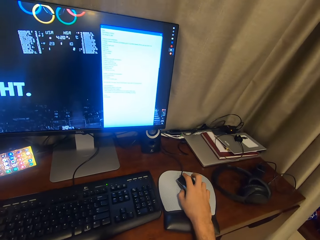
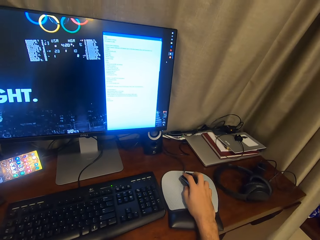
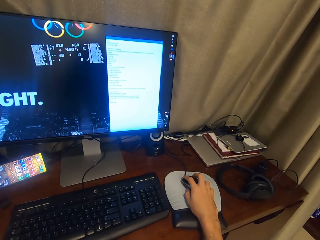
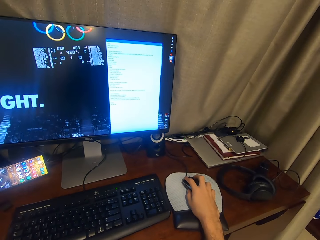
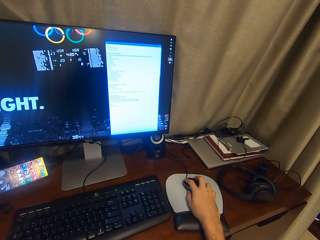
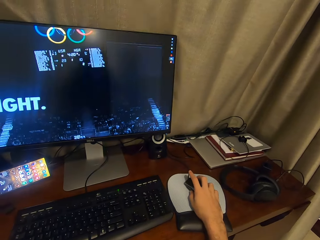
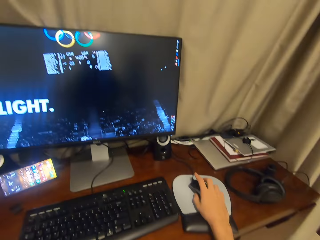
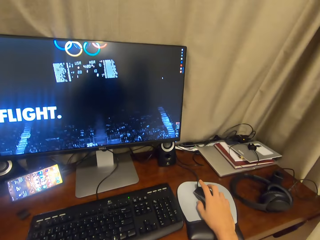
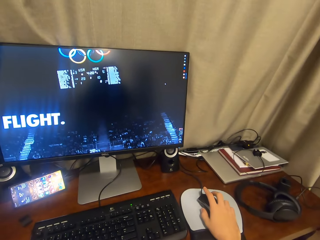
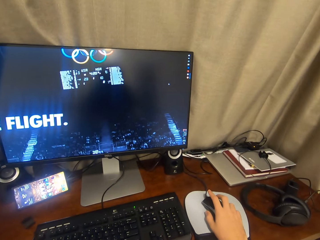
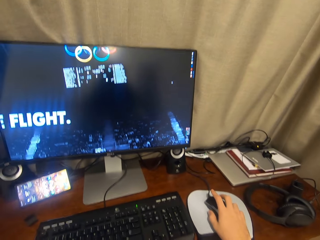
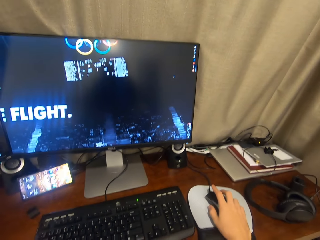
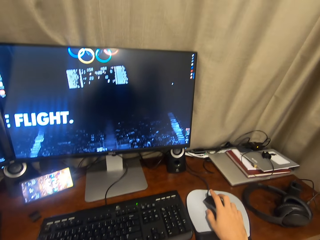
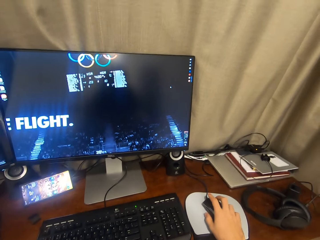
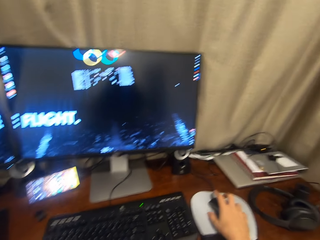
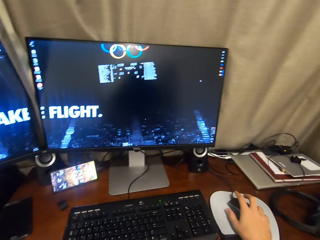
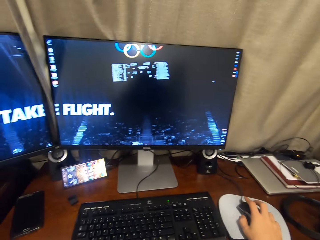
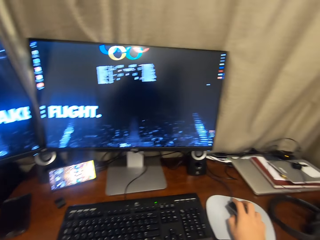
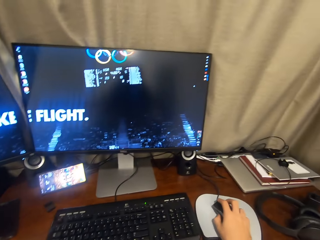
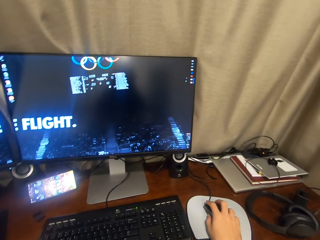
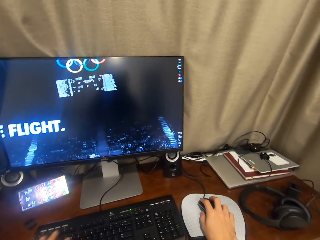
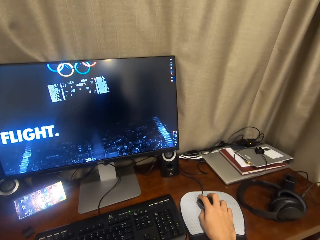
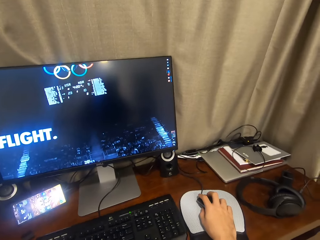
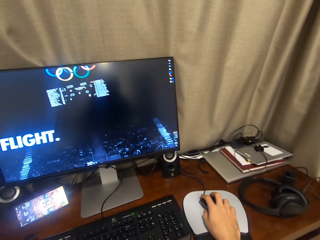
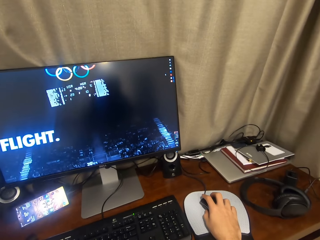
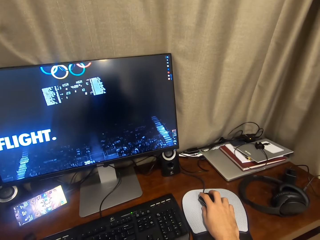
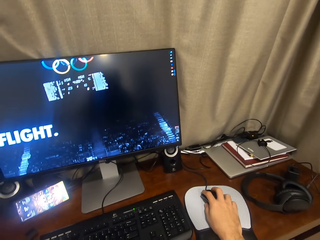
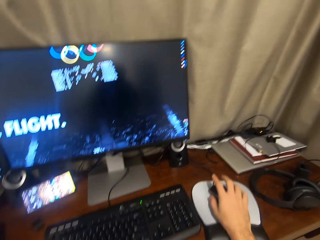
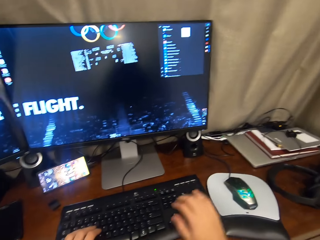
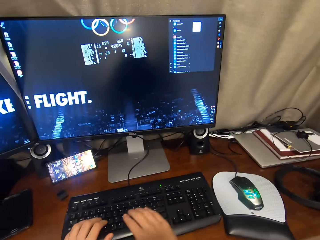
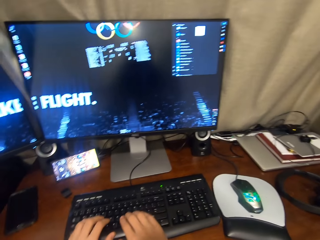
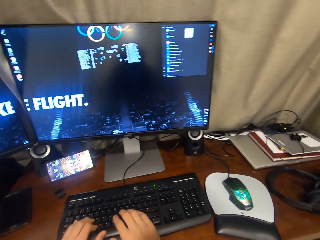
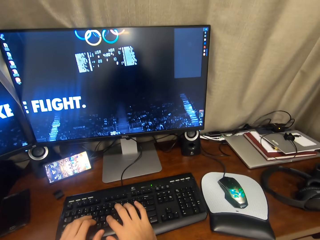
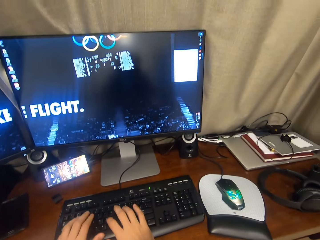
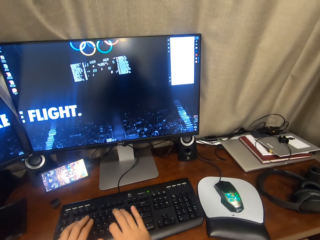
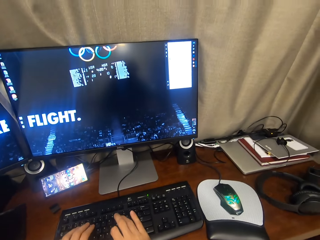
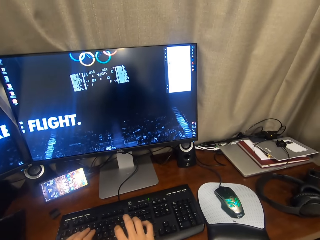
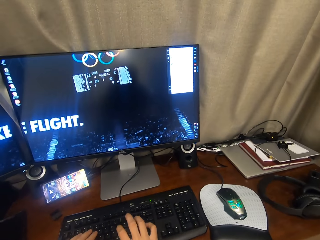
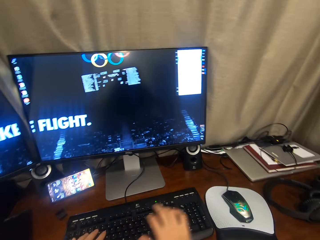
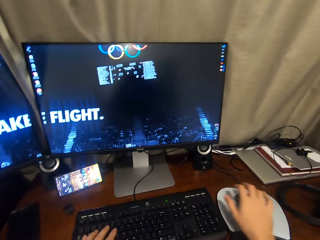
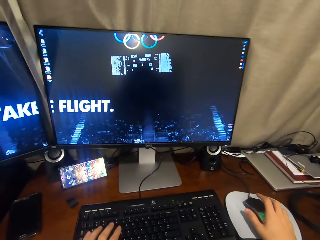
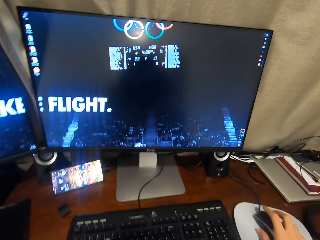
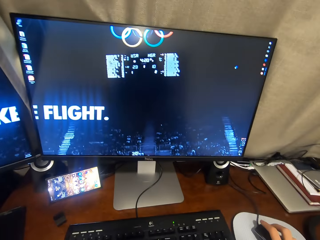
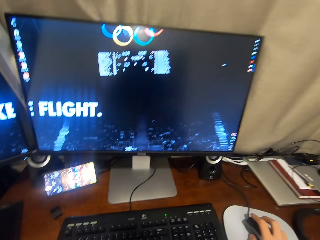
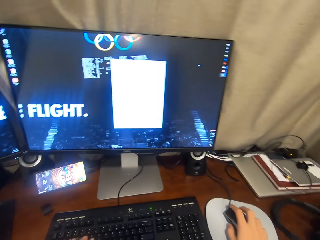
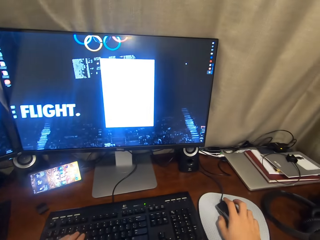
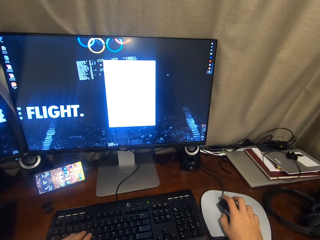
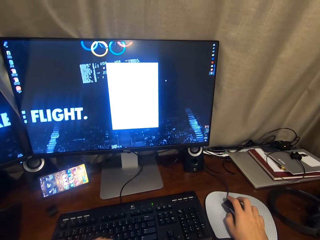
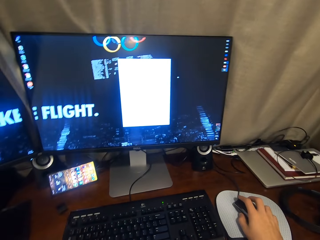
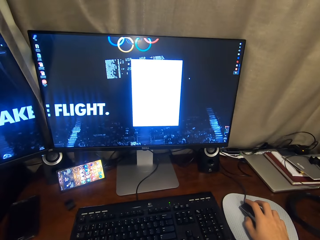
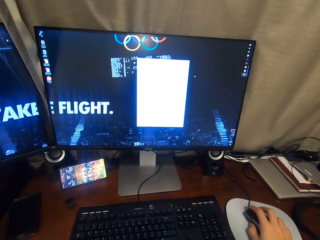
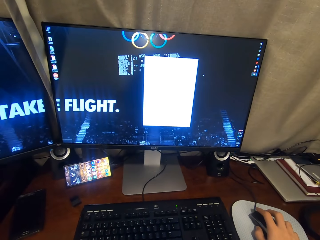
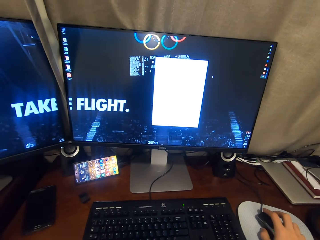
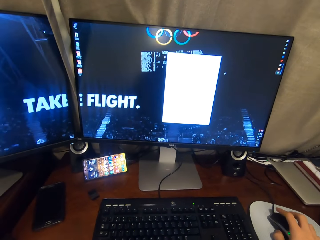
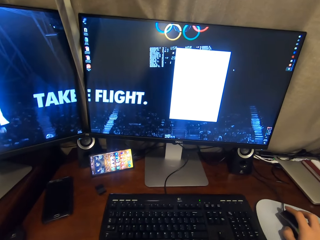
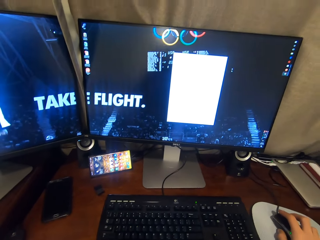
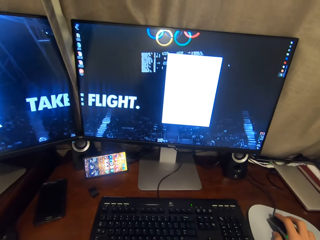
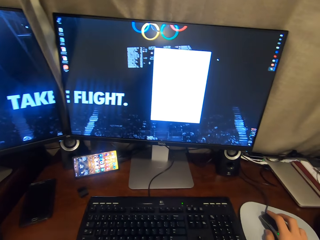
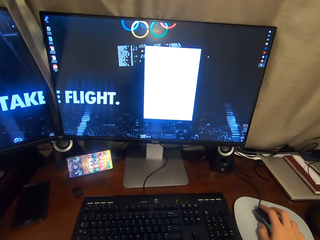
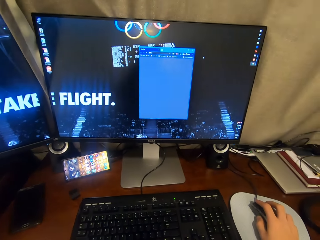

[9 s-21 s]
The camera wearer grabs a mouse. He operates the mouse of a desktop with his right hand. He opens Google Chrome. He operates the keyboard of the desktop with both hands. He operates the mouse of the desktop with his right hand.

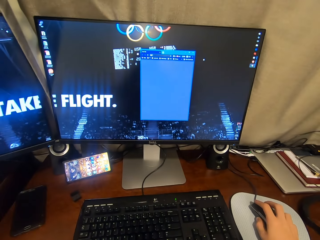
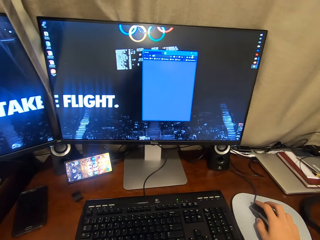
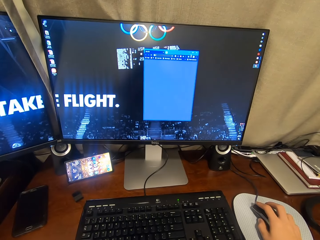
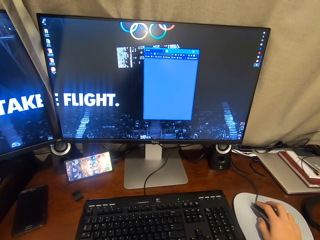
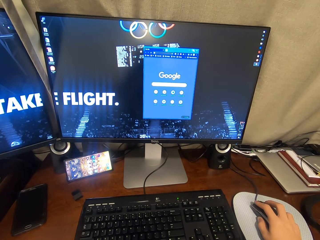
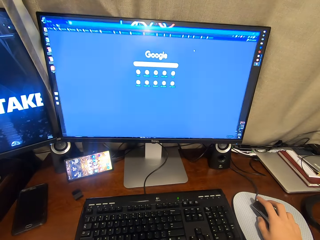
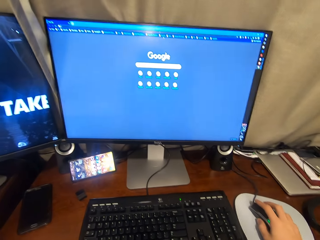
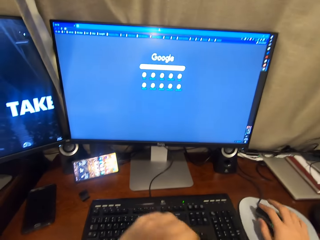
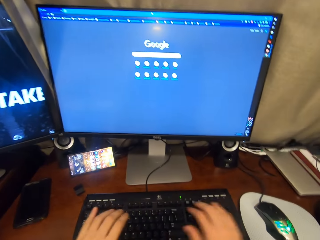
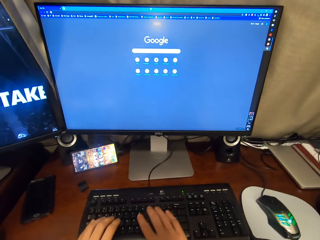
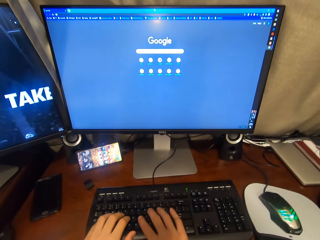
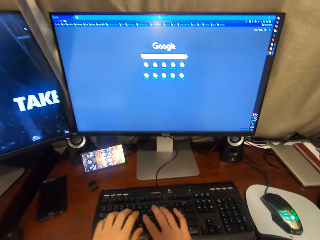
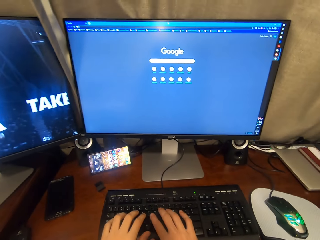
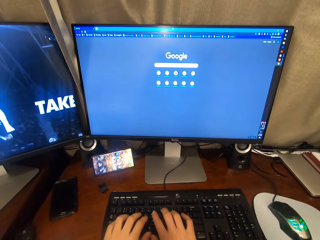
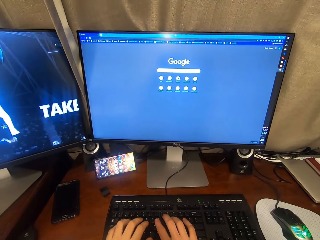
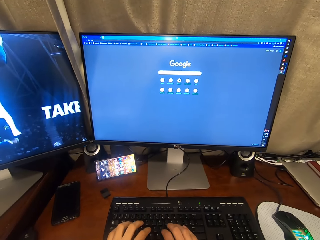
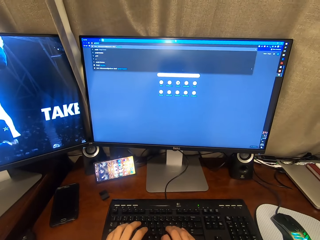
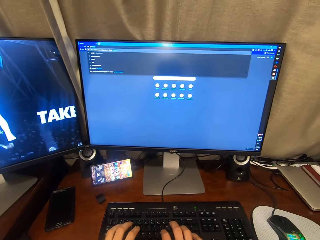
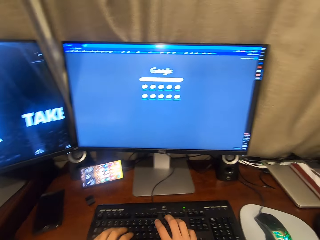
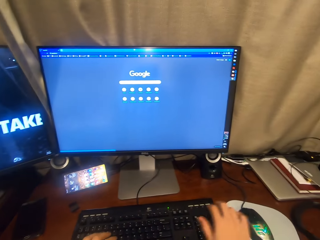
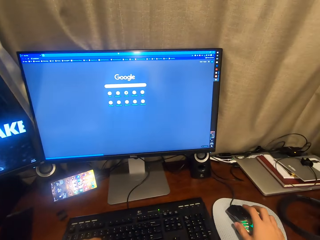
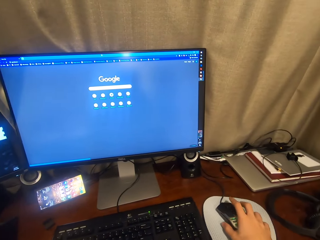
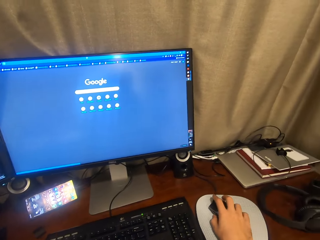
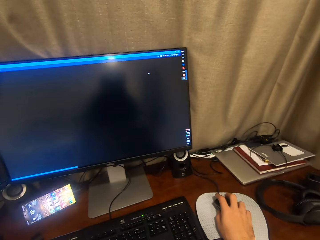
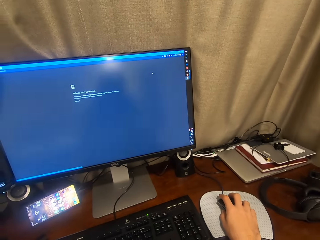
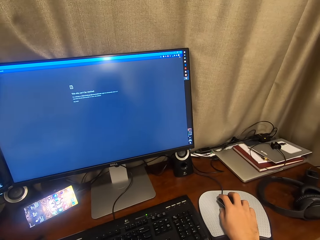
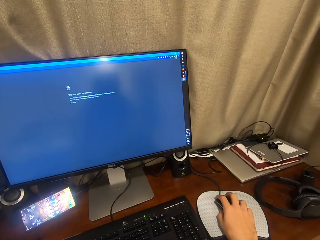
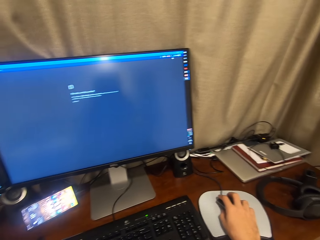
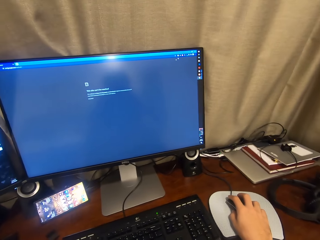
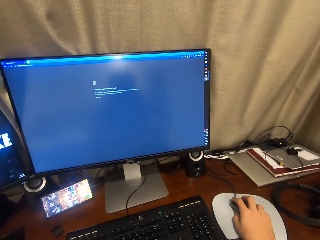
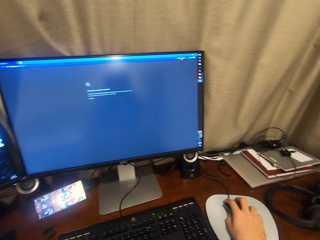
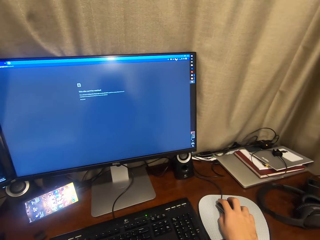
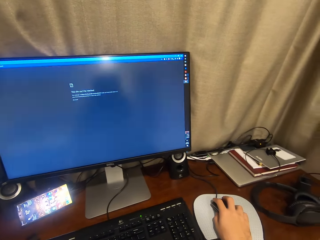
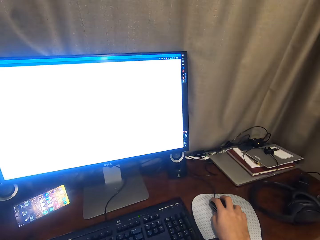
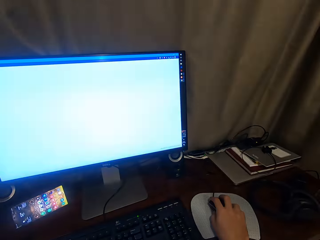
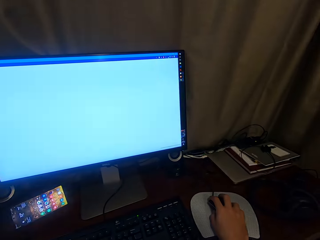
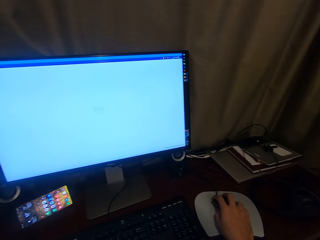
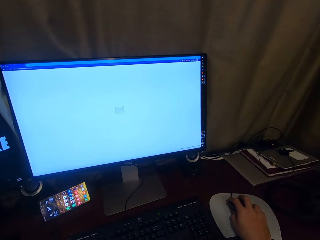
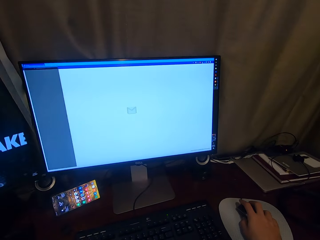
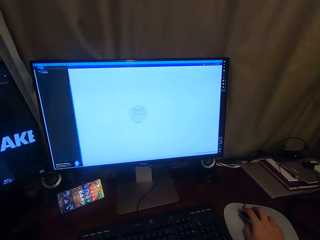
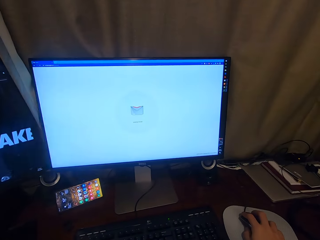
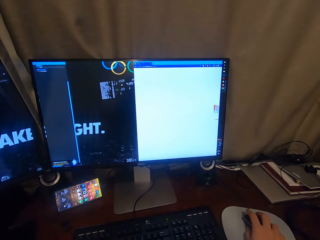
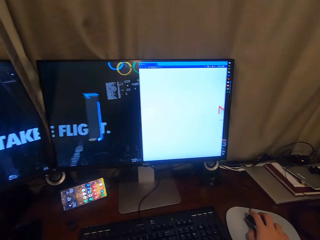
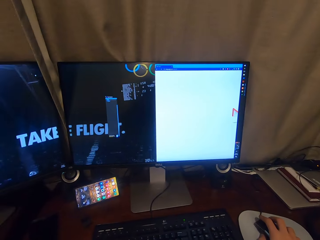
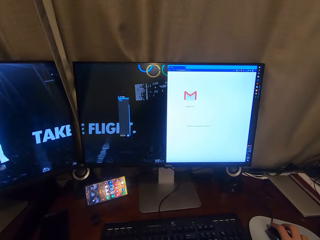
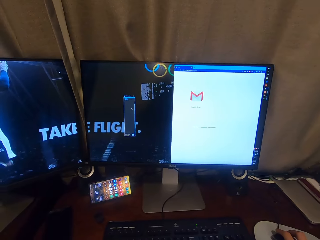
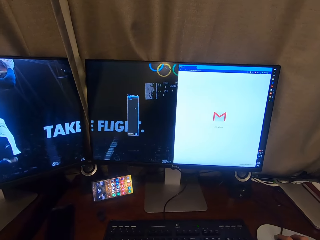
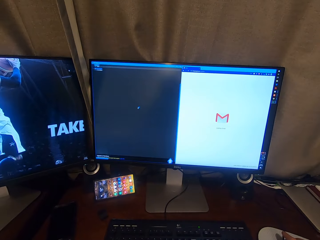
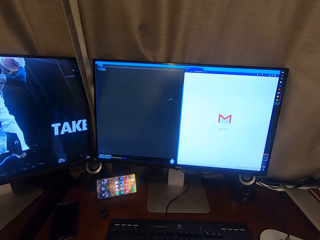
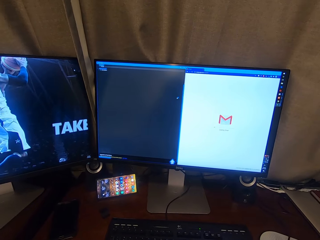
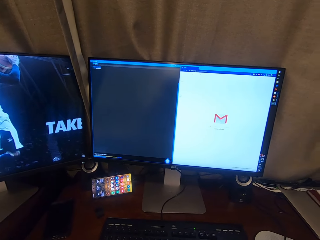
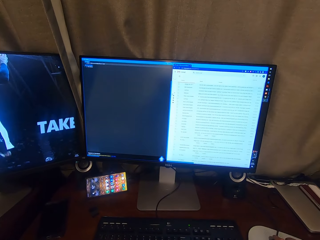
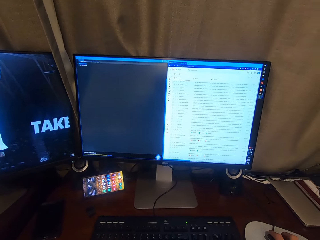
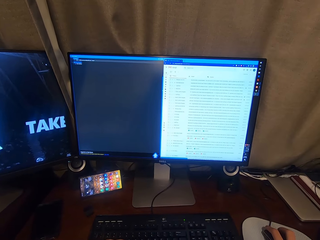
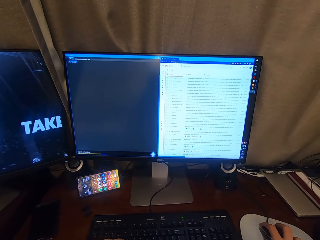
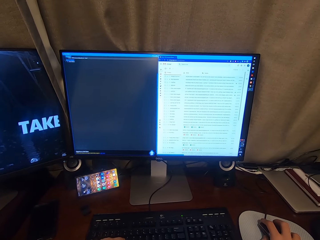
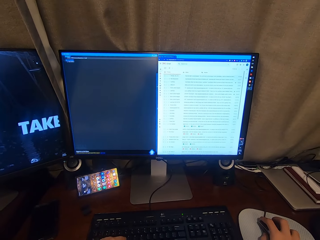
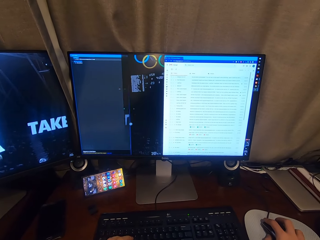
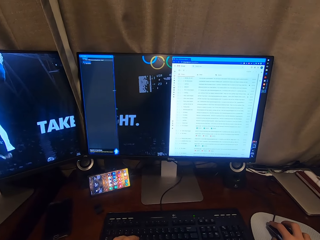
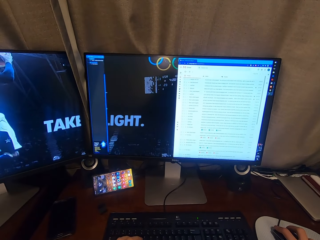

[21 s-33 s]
The camera wearer operates the keyboard of the desktop with both hands. He types on the Google search. He operates the mouse of the desktop with his right hand. He minimizes the two window tabs.
